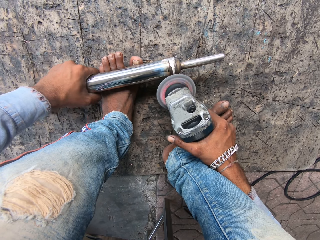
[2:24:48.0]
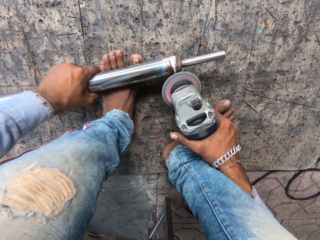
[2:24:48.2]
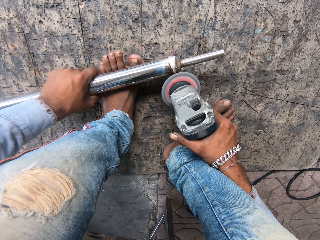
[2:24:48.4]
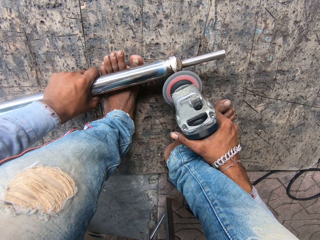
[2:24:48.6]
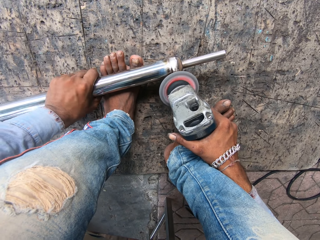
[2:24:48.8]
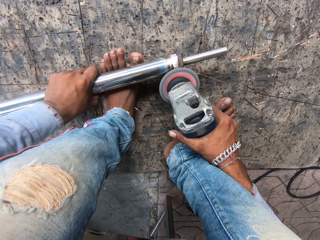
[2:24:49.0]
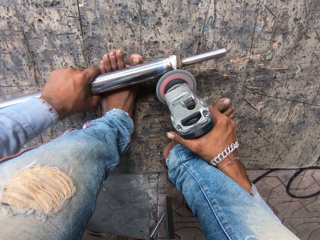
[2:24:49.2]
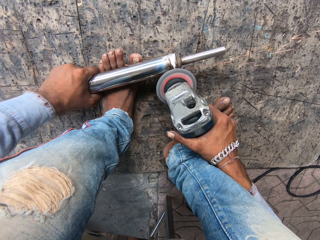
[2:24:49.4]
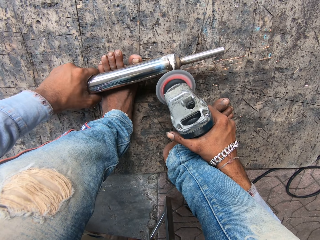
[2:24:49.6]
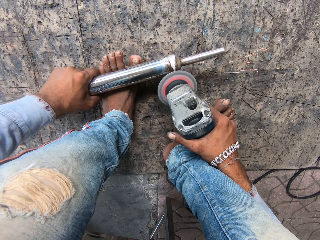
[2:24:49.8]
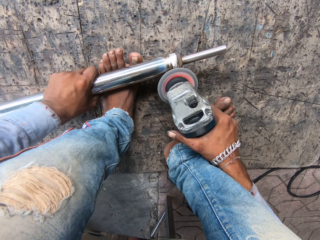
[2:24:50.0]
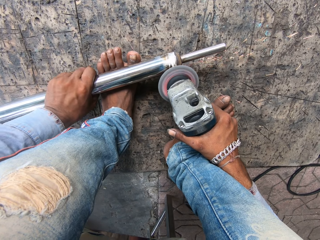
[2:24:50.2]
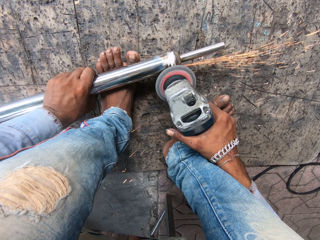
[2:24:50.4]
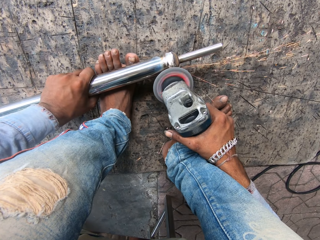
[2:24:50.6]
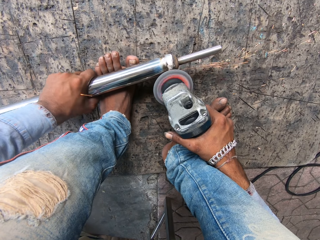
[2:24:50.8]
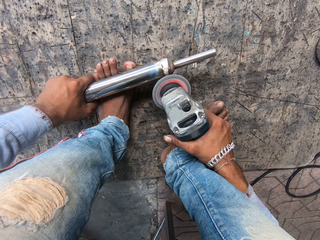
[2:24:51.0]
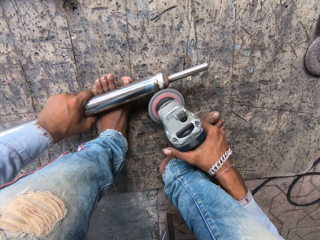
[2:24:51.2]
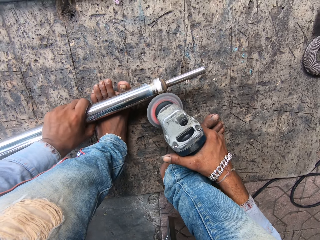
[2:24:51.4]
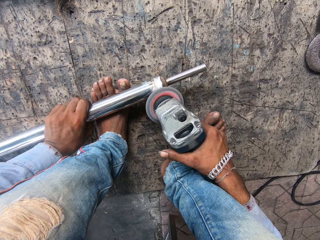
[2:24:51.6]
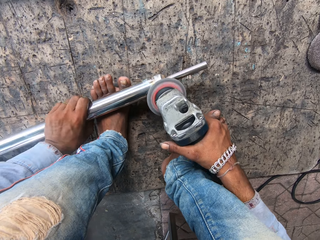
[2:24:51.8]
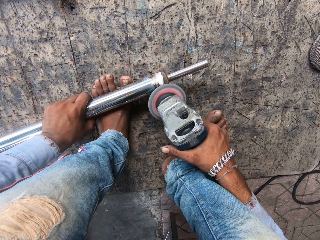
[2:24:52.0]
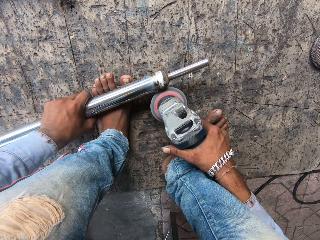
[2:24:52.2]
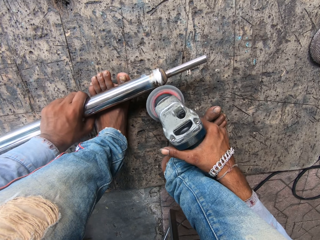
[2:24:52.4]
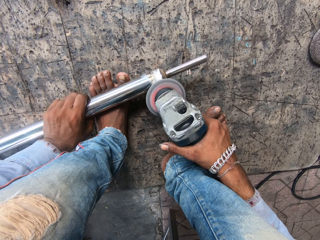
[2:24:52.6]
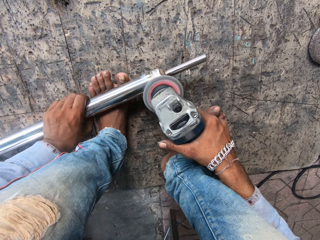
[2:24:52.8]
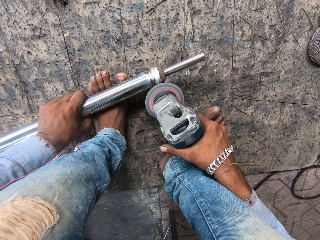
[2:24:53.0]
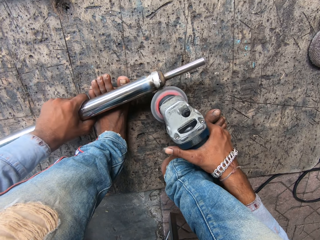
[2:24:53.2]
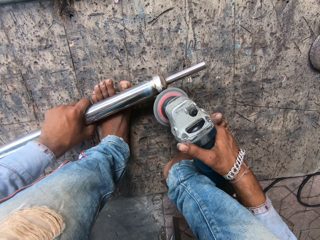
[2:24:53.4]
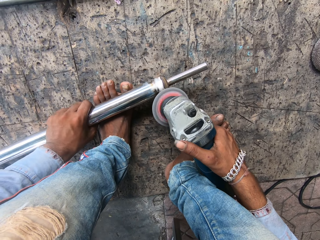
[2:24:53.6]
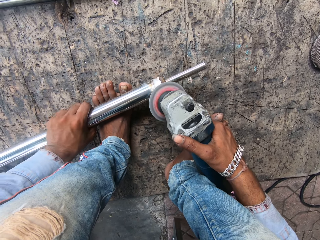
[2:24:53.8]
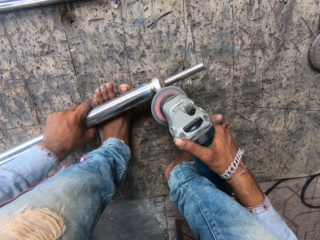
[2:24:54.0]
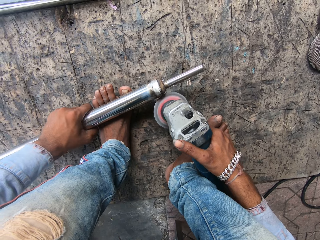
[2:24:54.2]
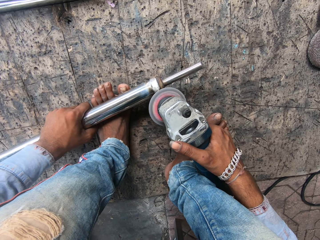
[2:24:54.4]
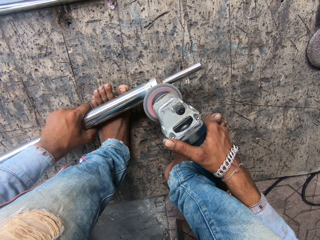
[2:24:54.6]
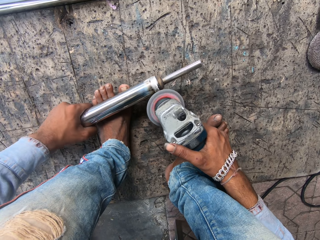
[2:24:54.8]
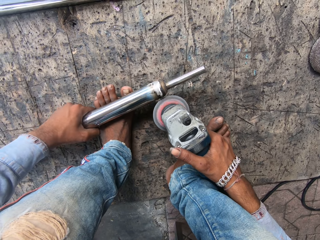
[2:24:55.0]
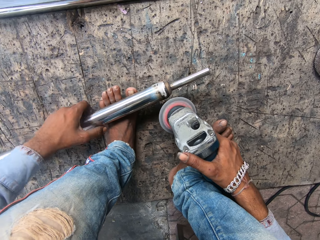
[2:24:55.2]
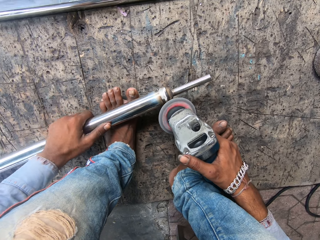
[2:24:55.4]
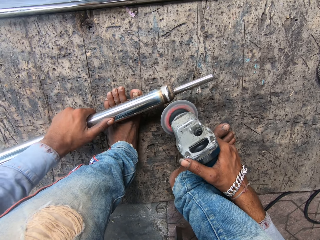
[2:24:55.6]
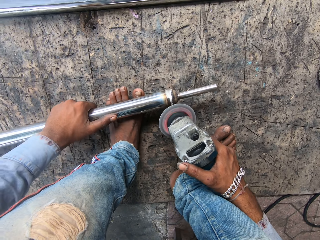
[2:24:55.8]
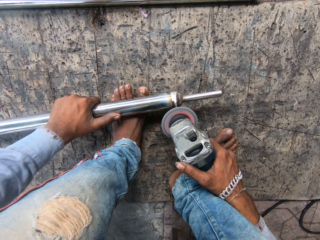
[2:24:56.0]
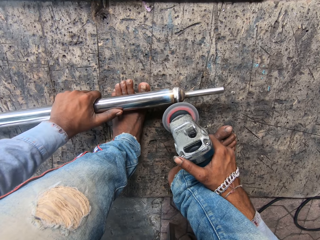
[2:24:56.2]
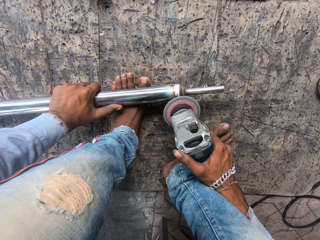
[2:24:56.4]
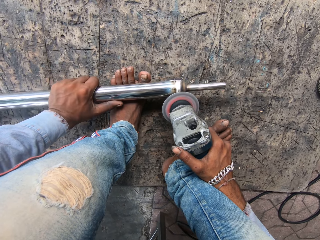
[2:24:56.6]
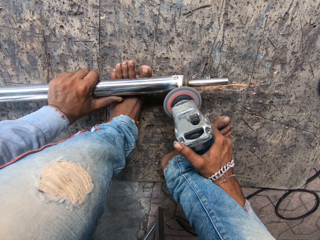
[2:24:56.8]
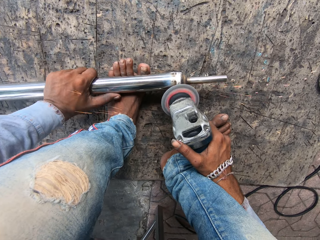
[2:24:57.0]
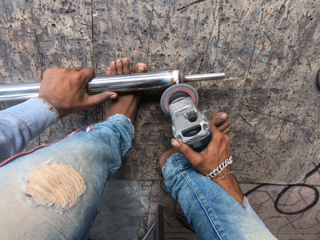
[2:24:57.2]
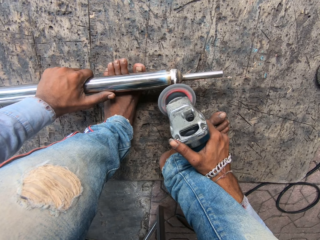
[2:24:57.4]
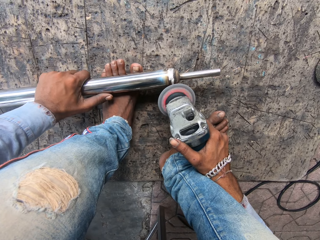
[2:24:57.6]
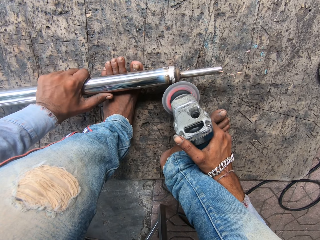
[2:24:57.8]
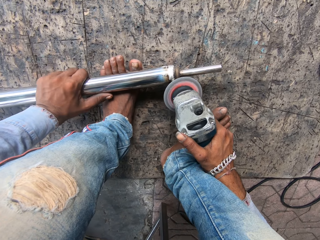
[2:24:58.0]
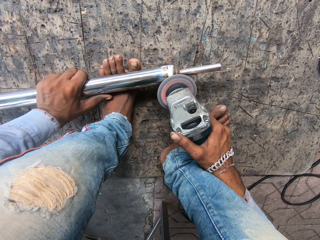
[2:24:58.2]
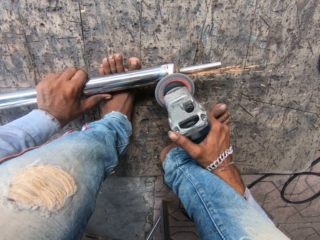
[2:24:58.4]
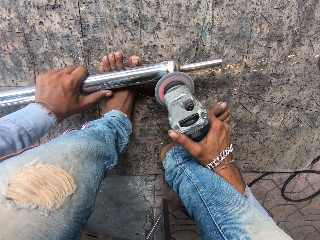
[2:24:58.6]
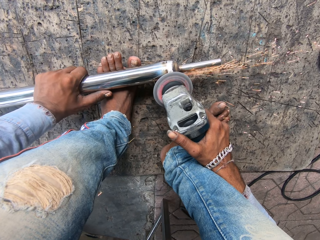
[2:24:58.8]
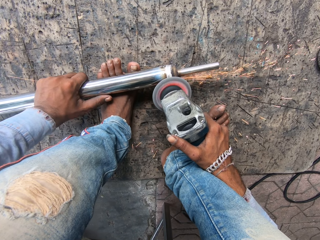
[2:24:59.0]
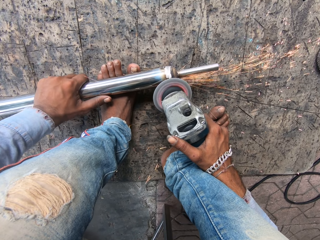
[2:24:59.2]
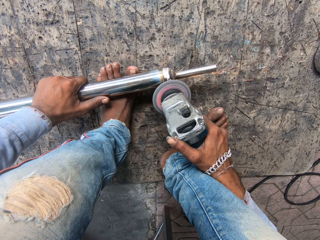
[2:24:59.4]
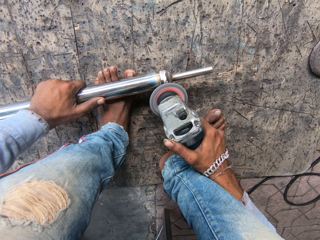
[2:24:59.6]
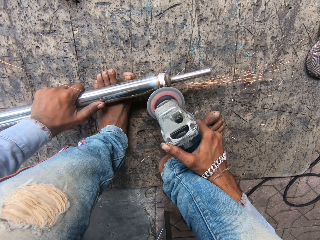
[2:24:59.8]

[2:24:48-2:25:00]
The camera wearer grinds metal.

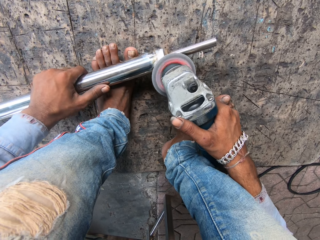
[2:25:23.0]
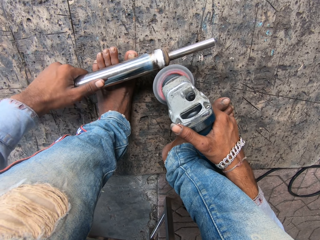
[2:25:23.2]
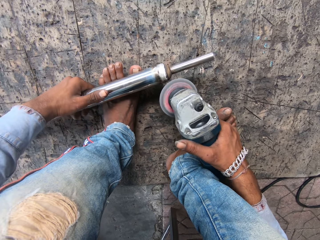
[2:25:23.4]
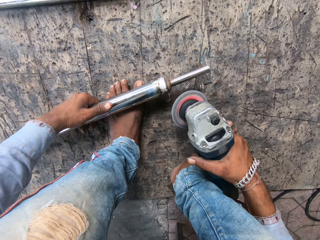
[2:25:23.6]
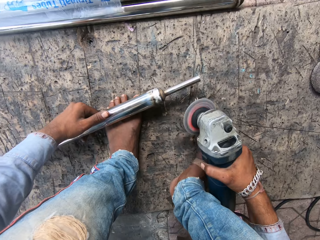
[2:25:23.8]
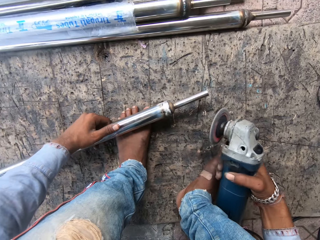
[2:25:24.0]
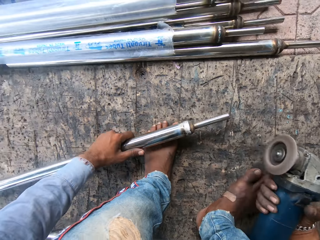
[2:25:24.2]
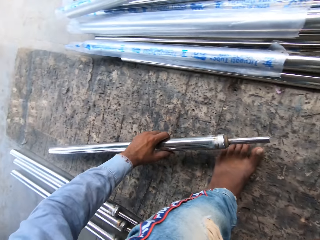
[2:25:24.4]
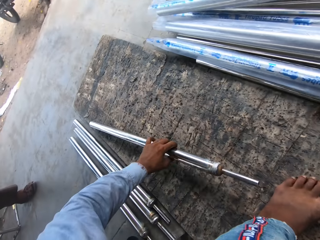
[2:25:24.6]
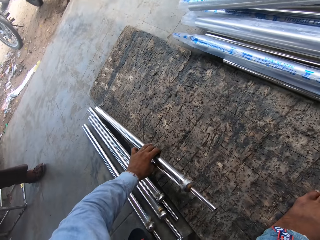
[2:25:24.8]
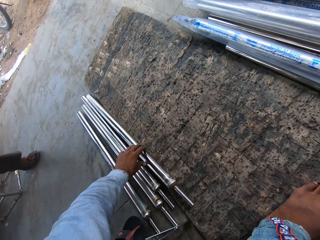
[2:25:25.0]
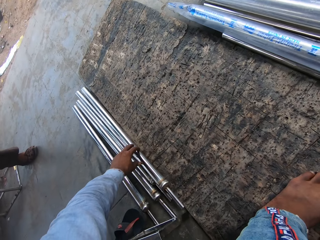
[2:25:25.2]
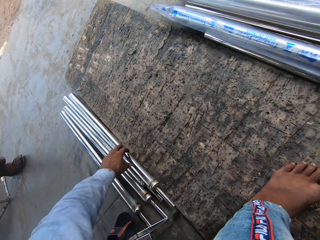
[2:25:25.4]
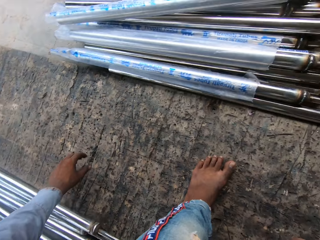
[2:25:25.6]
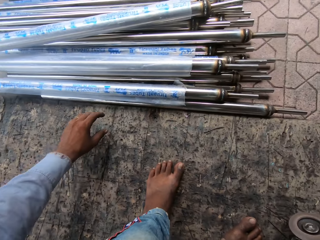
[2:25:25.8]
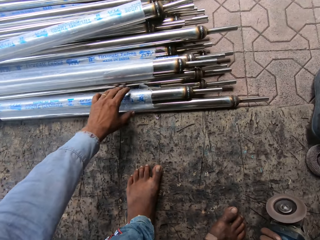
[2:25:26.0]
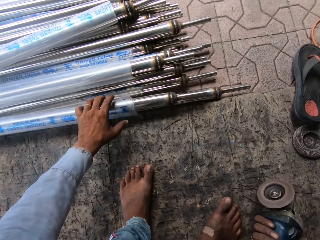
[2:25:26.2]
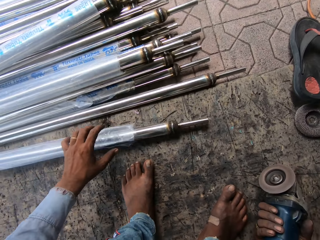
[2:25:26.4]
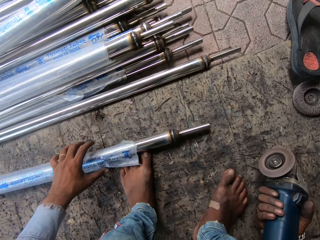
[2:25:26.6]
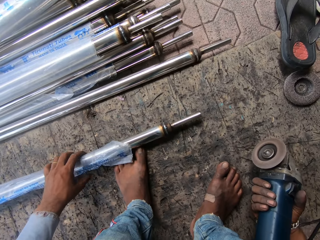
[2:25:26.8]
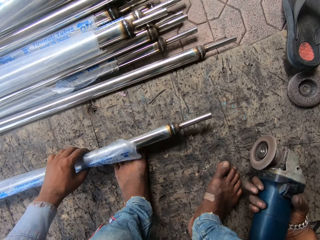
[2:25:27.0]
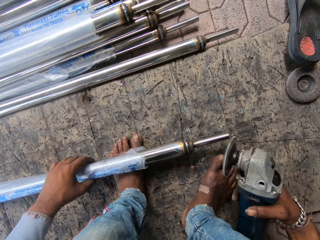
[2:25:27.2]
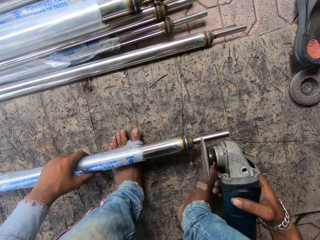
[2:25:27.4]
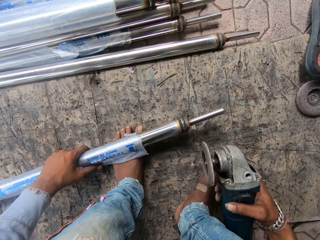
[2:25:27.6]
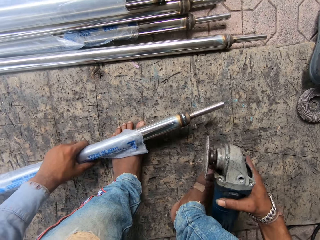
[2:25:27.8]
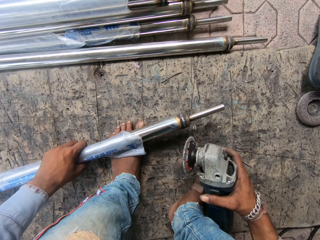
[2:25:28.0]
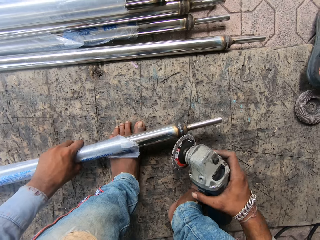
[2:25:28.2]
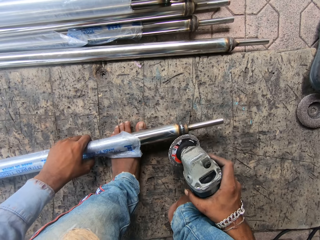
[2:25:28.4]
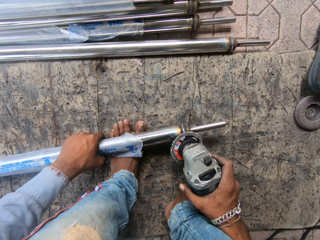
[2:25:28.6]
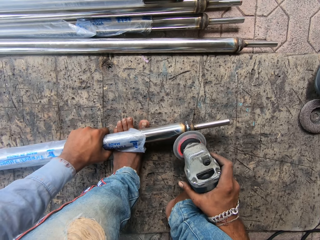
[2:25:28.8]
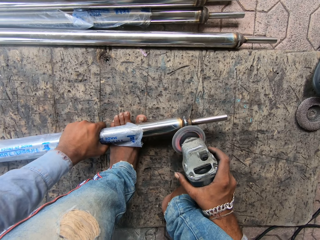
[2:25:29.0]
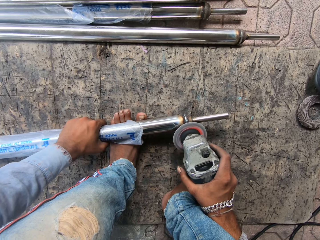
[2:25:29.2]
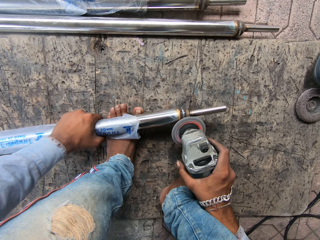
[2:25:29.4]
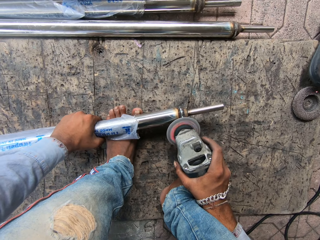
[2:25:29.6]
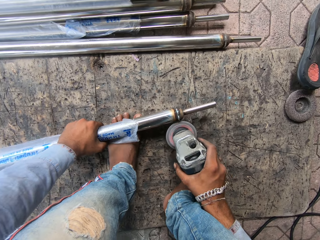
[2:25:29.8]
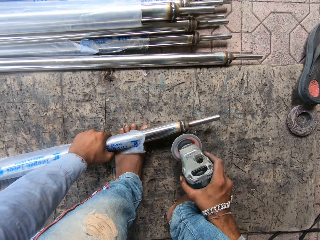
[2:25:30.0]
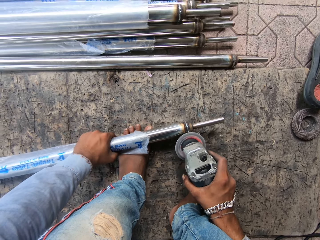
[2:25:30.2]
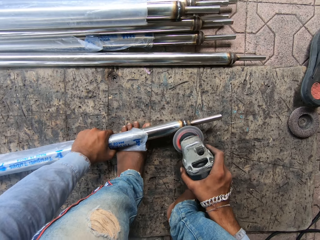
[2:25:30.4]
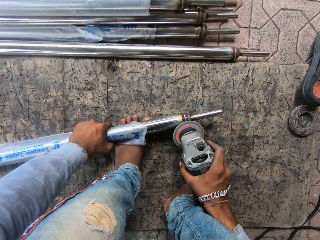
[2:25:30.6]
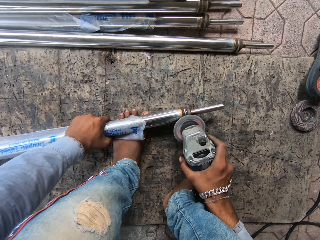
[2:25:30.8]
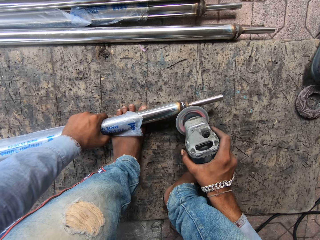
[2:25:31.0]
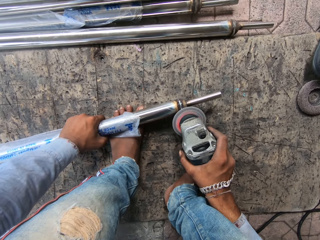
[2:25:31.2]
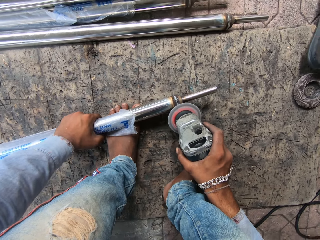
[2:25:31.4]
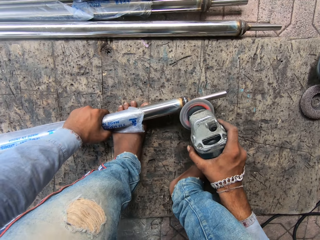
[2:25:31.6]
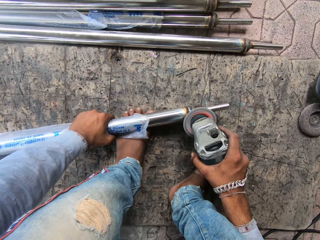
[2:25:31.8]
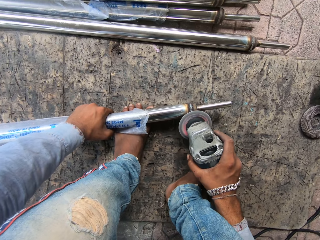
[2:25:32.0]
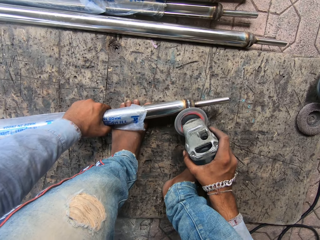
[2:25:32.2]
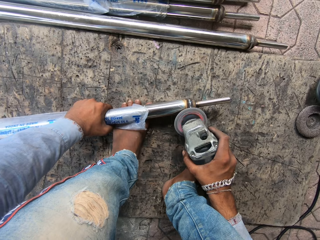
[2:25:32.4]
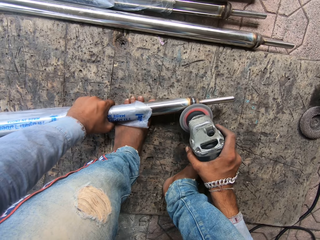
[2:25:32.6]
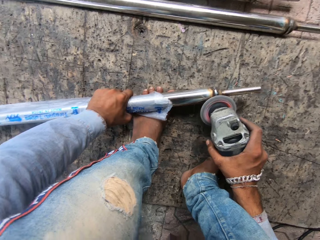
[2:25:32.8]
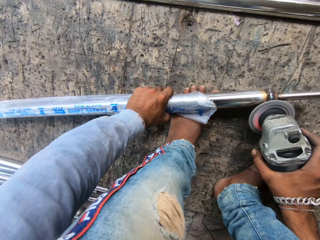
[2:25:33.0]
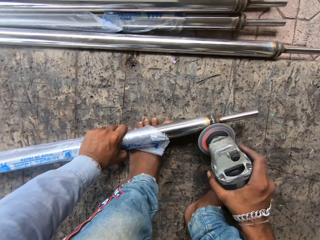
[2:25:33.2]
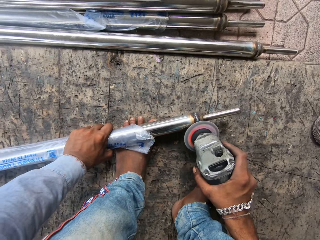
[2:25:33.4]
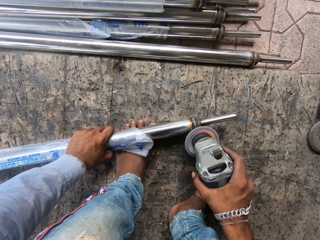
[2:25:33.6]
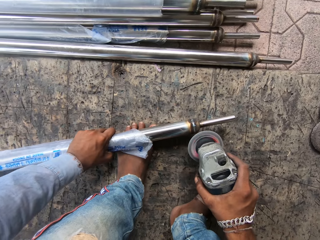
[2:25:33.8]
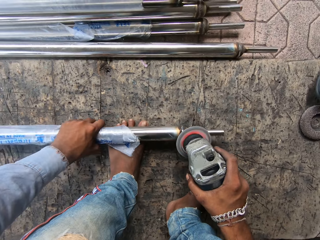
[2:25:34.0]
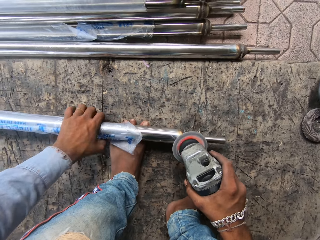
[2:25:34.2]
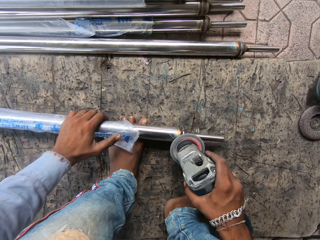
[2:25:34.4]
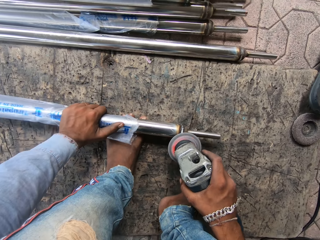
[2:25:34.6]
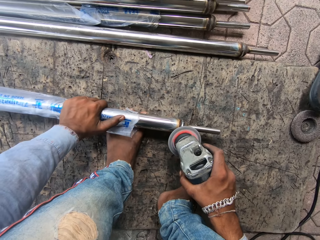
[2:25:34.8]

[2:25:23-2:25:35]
The camera wearer moves metal. They roll the metal. They put the metal on the foot. They weld the metal.
